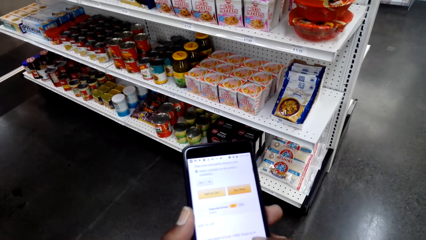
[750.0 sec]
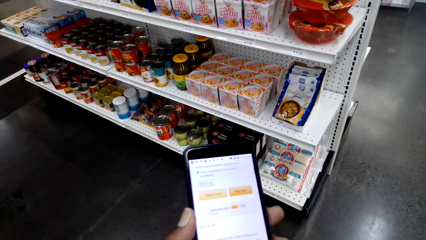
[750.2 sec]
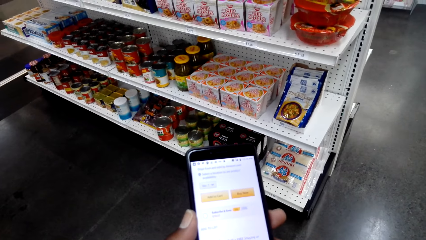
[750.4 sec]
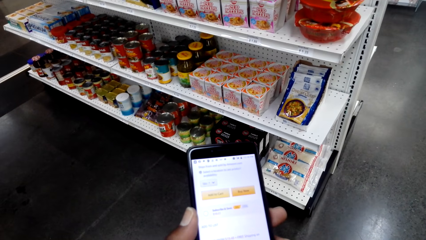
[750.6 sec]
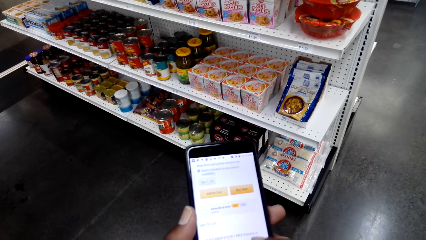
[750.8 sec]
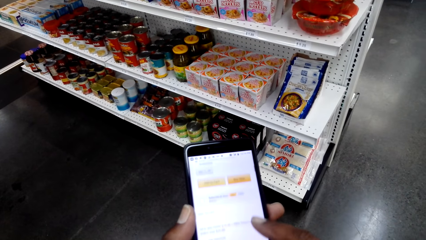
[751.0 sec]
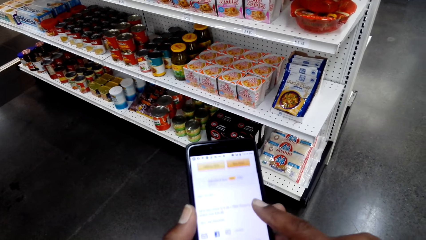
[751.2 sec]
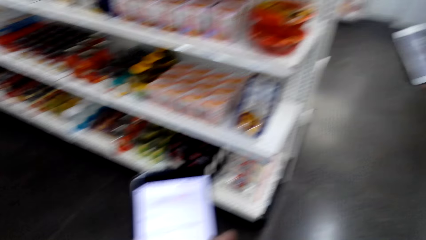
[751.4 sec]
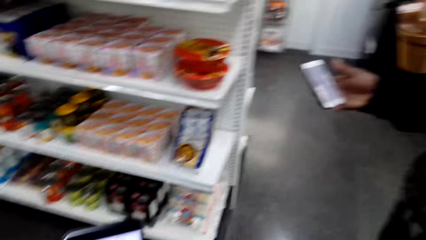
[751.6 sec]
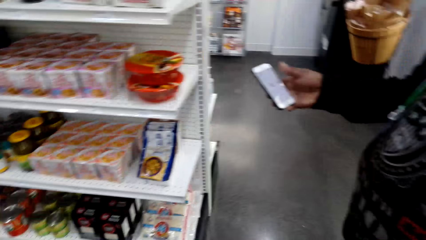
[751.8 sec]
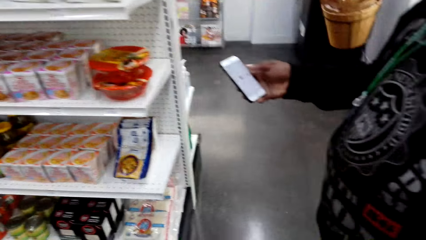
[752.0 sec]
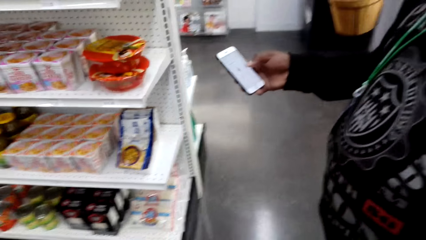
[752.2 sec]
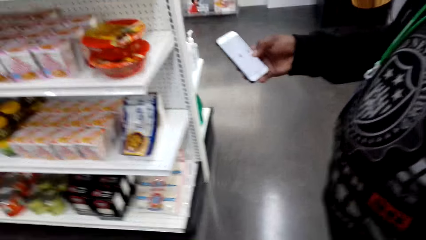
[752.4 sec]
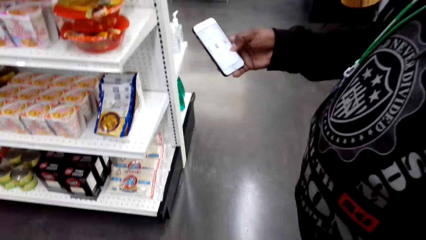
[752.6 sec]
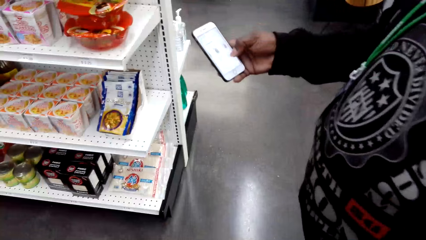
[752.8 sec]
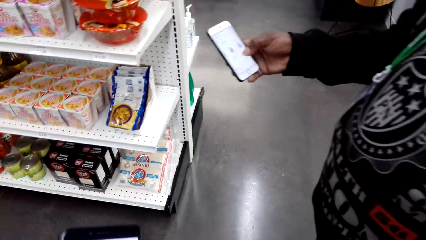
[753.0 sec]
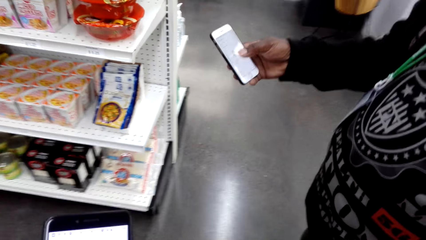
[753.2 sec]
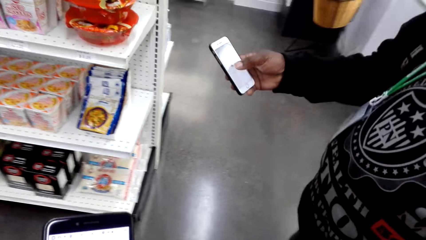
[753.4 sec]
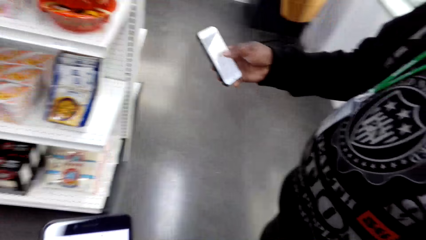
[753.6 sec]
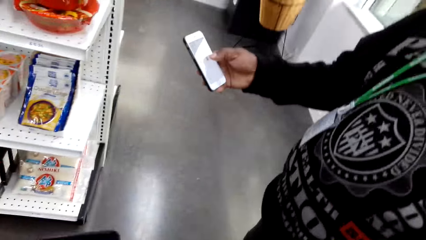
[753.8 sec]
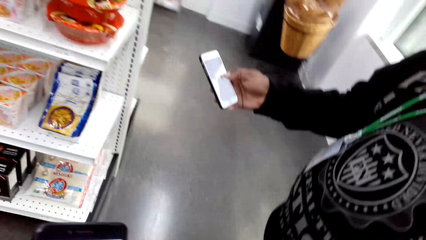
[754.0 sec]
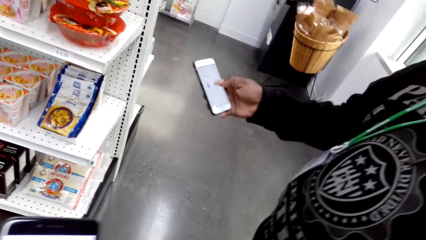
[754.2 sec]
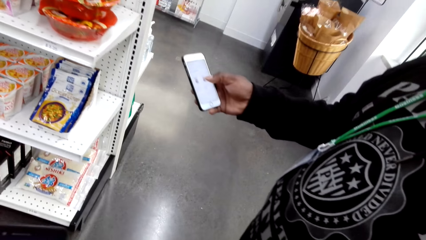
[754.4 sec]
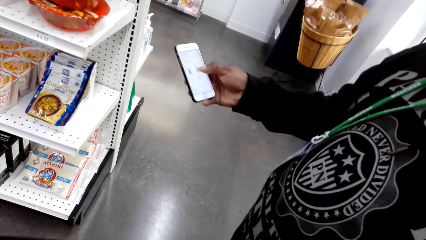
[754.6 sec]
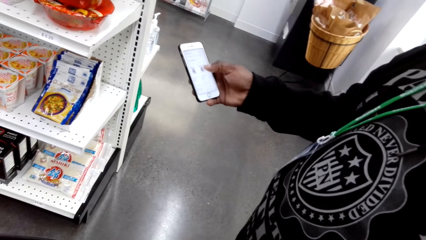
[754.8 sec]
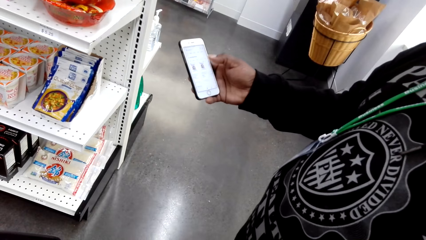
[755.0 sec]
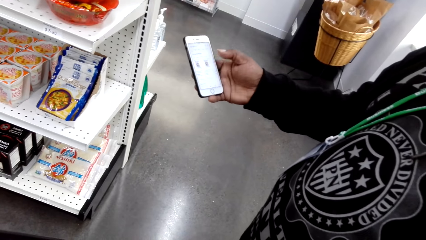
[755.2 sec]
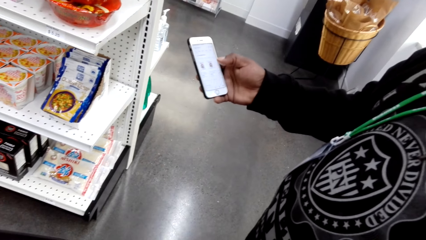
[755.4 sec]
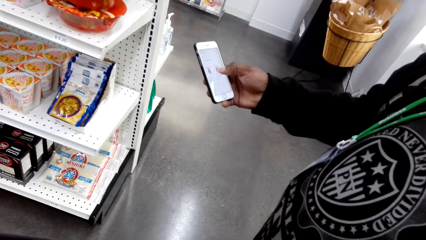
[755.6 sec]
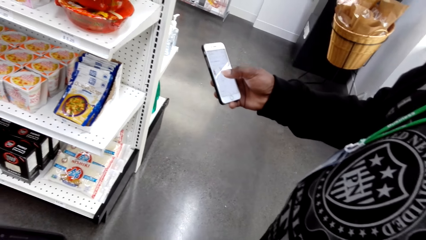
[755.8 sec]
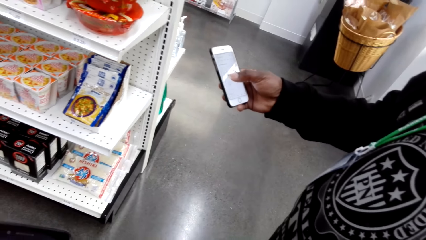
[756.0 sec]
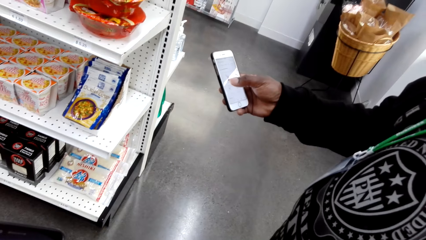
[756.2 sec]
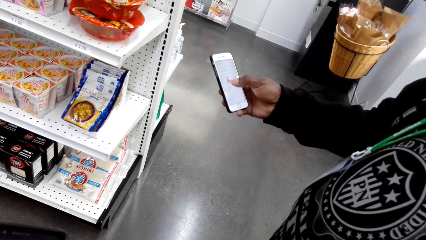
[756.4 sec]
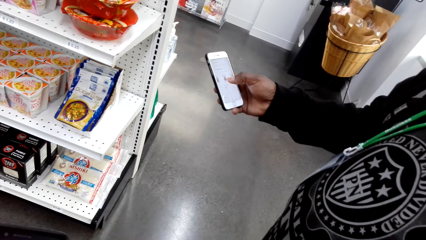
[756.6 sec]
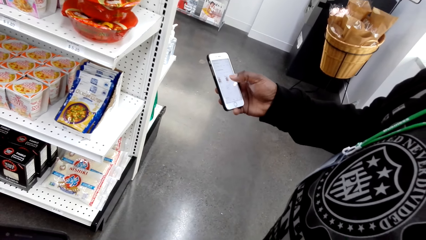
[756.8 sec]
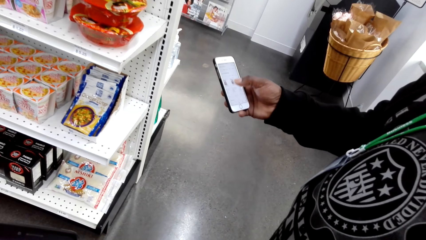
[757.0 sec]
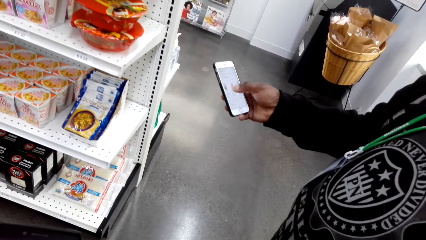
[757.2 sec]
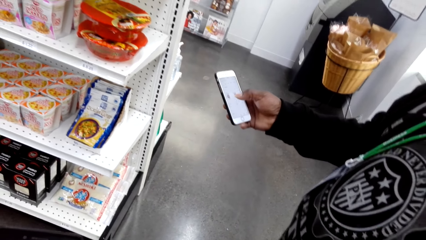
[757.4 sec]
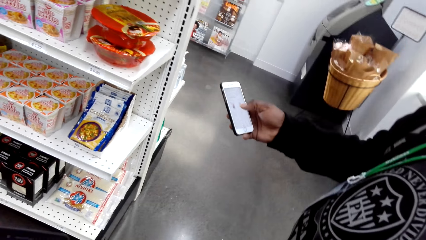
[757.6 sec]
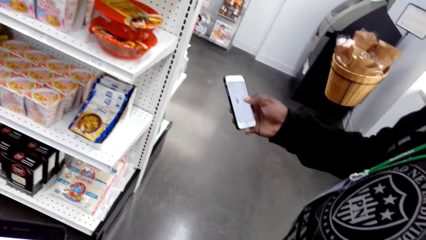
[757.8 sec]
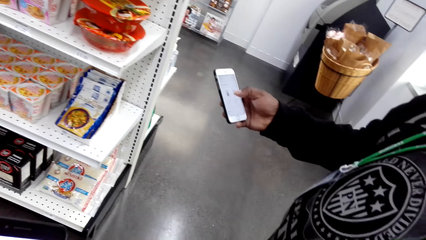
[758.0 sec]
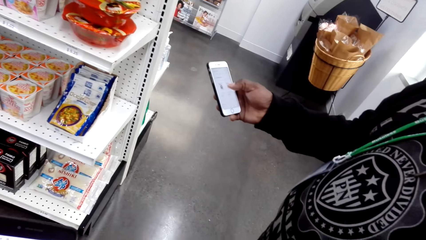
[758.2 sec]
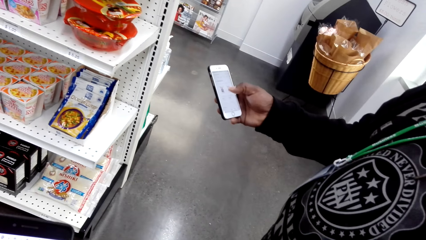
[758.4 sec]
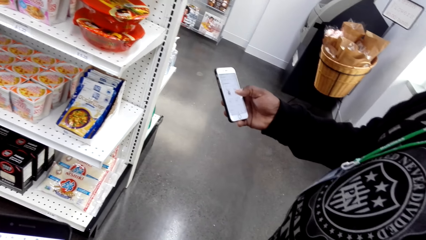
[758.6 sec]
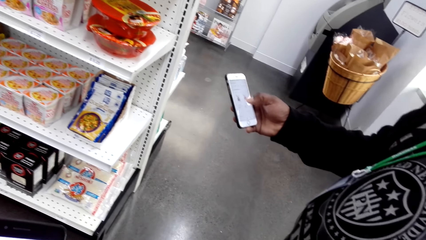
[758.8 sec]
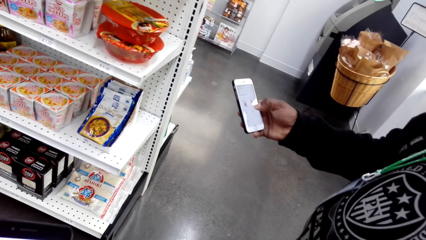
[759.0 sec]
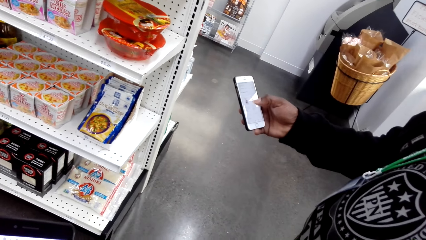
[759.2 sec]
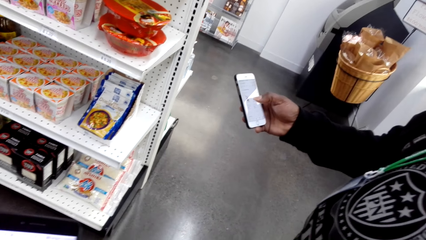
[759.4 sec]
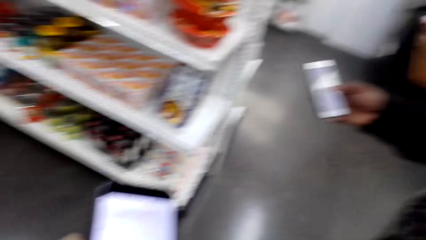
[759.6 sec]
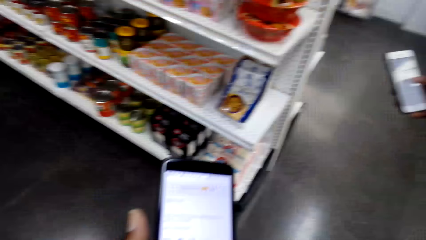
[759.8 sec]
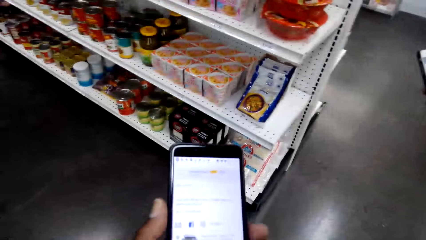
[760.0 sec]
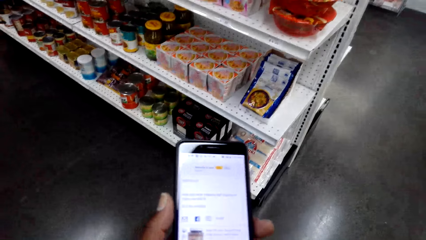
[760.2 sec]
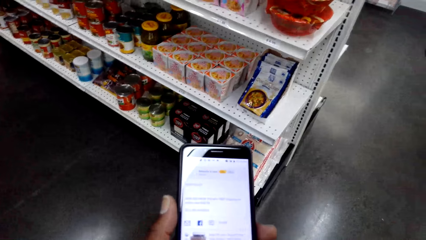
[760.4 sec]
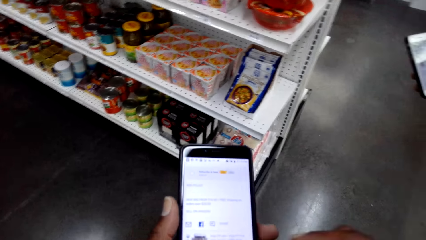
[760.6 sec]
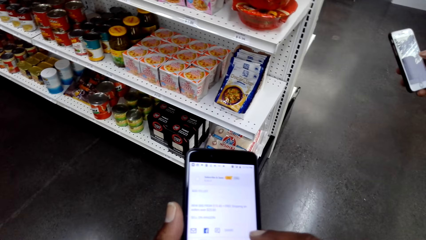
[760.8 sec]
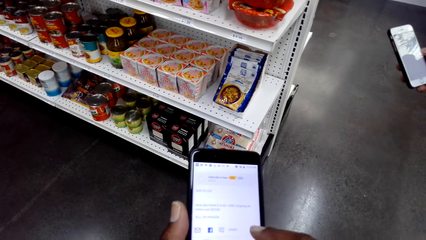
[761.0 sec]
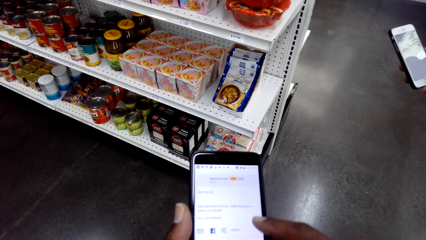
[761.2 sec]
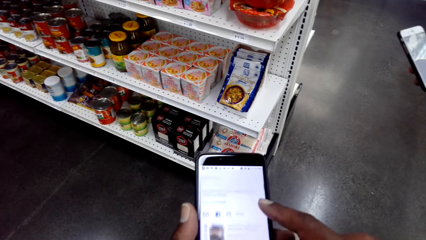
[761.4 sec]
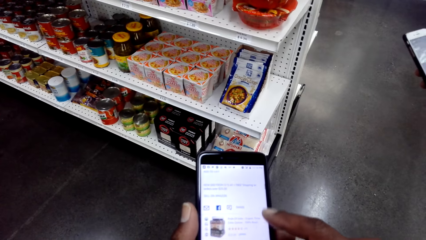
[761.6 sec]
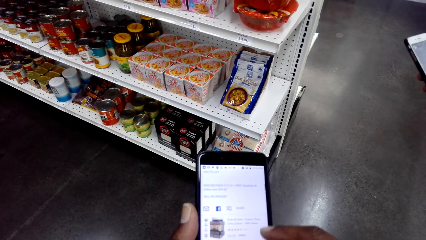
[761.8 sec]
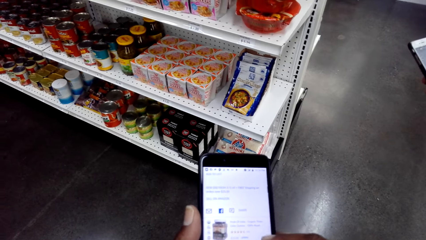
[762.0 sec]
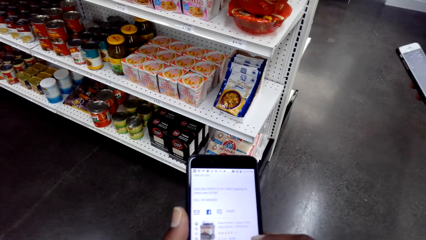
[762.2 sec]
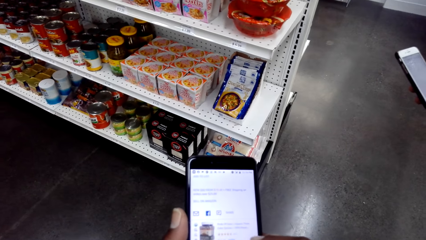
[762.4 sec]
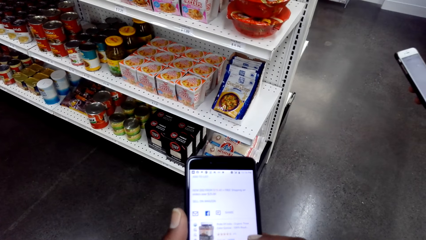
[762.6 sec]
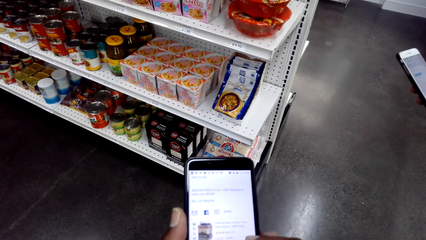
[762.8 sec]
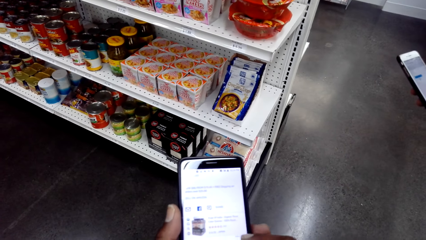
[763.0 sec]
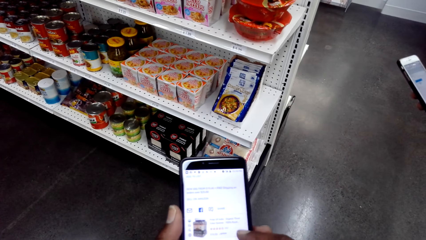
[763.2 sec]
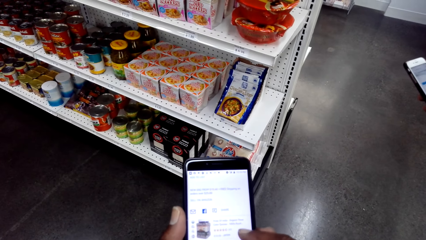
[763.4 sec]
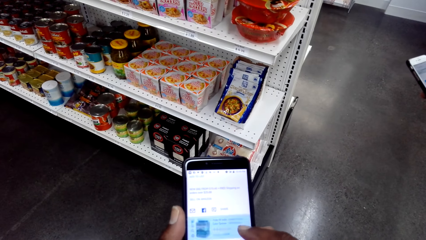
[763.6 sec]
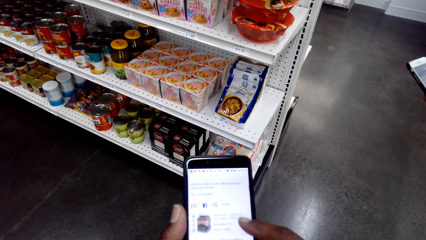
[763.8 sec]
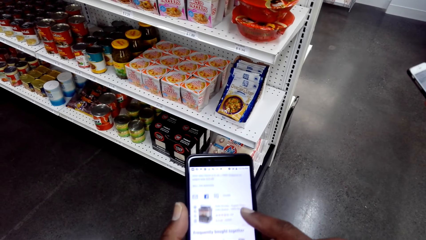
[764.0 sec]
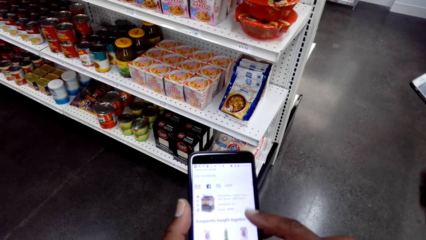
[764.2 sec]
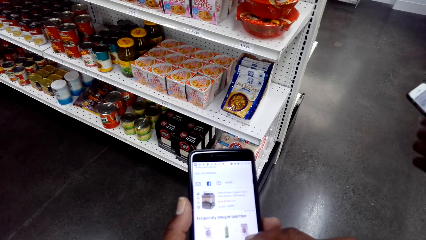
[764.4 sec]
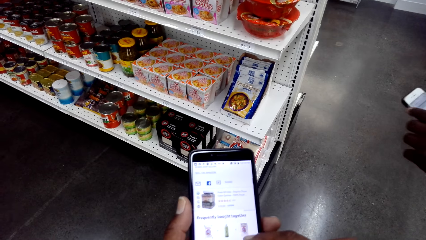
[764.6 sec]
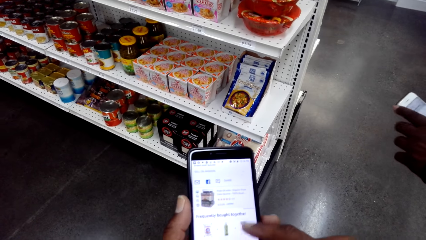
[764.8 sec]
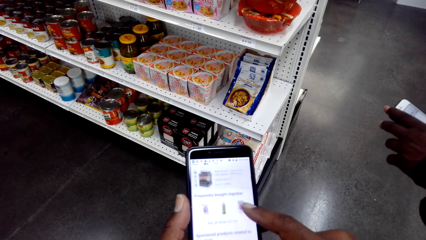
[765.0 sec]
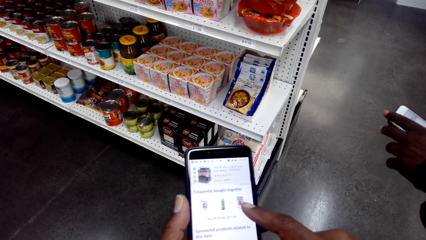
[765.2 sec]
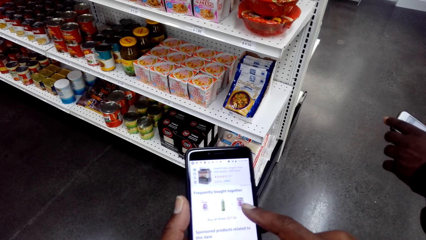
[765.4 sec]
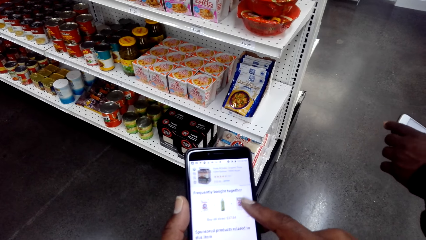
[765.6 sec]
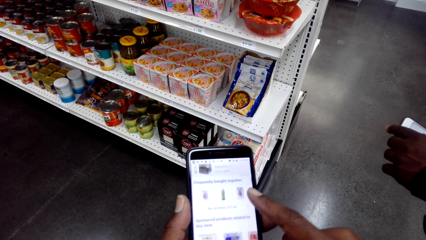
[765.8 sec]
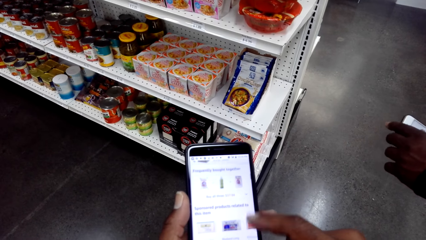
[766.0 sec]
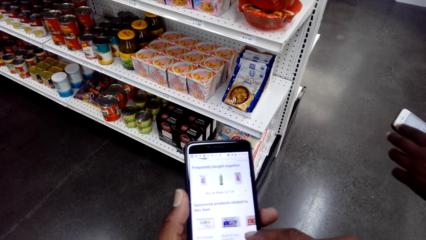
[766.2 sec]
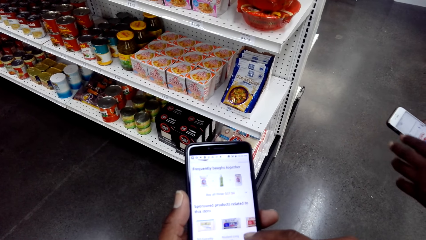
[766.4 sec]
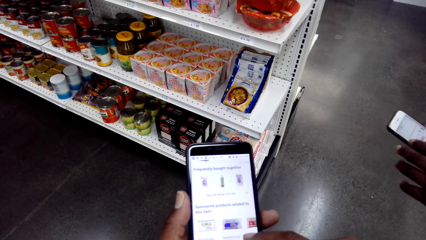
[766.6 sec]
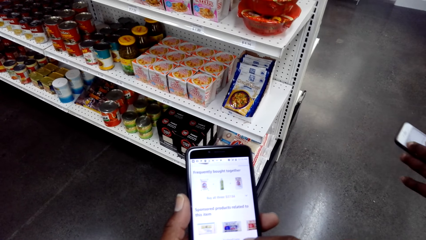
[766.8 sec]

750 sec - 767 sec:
The camera wearer looks at a man's phone. The man operates his phone. The man operates his phone. The camera wearer operates the phone. They look at his phone and scroll up his phone.
